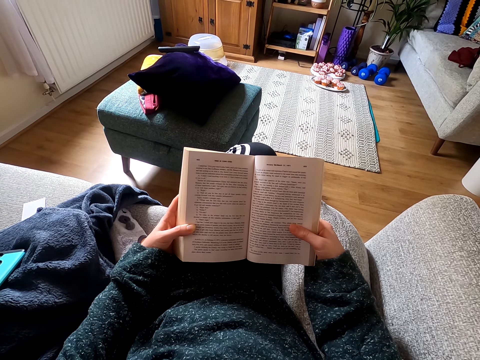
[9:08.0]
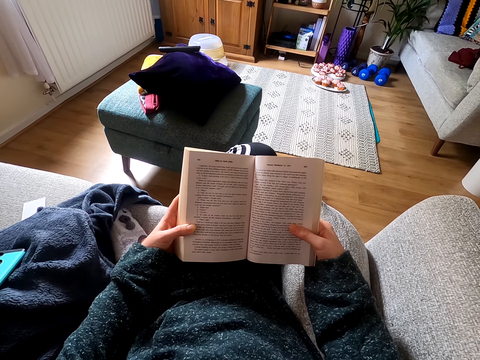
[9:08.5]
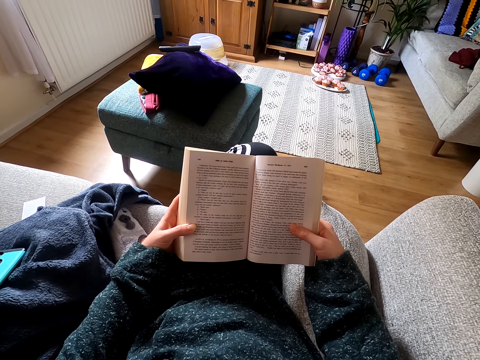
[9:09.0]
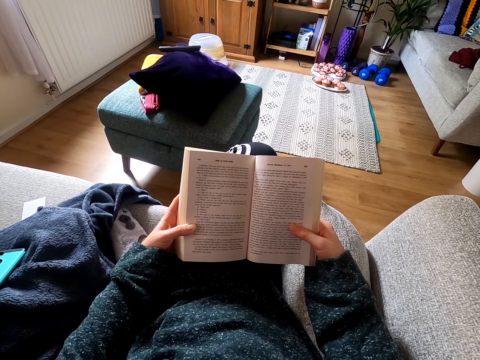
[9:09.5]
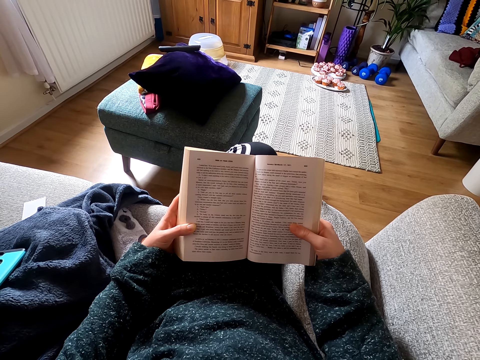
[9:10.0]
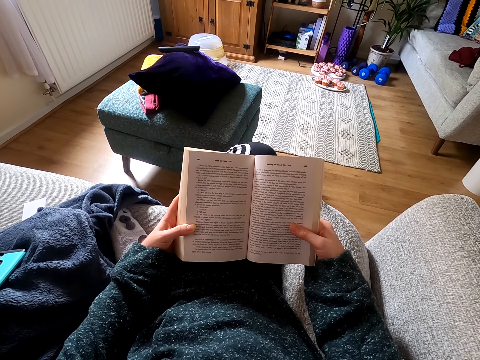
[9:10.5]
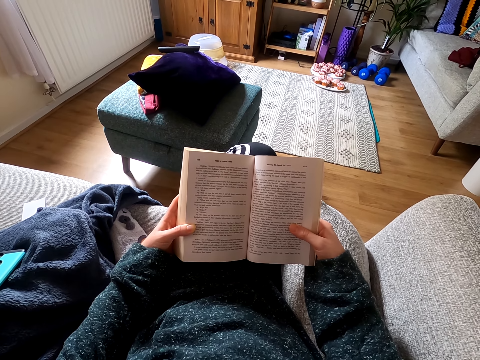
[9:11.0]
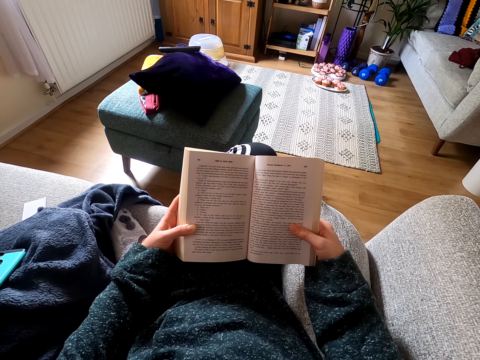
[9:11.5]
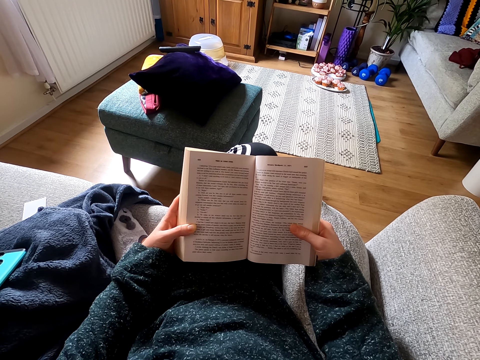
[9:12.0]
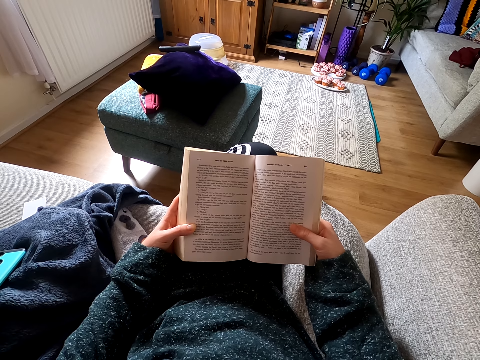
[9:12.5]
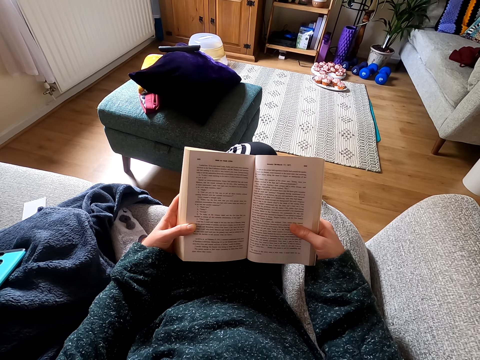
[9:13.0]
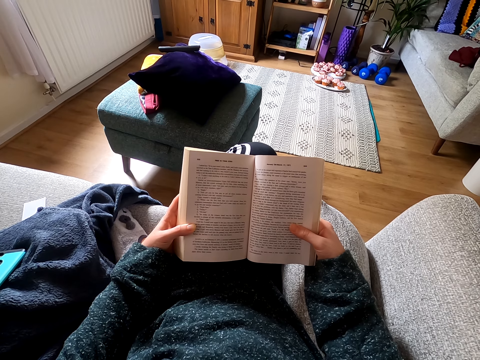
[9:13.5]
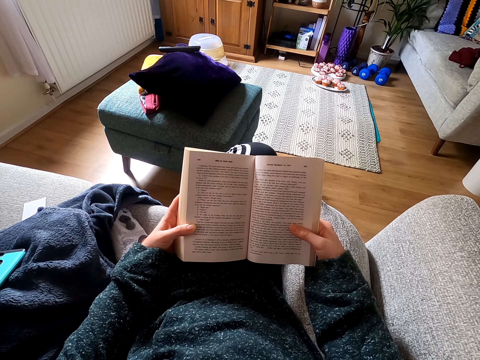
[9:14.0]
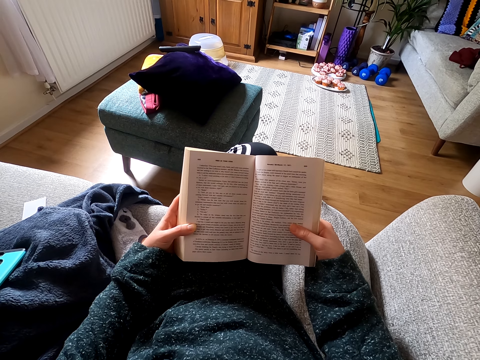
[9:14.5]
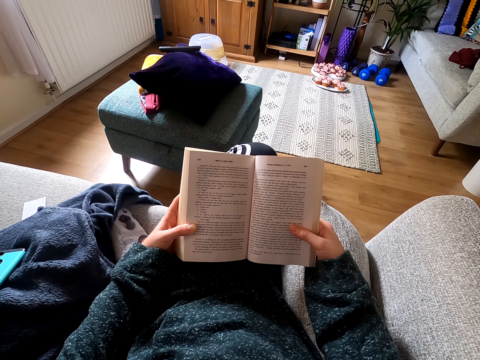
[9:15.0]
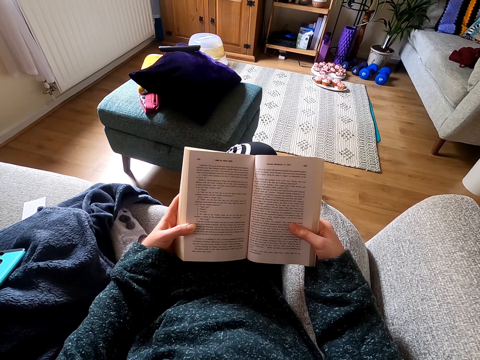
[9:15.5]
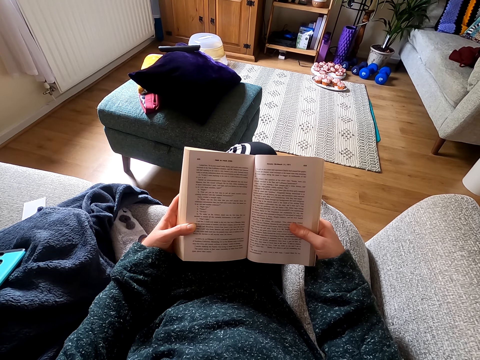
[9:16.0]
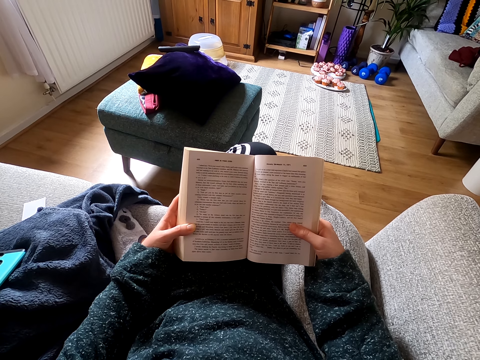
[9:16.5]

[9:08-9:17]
The camera wearer reads the novel. They read the novel again.

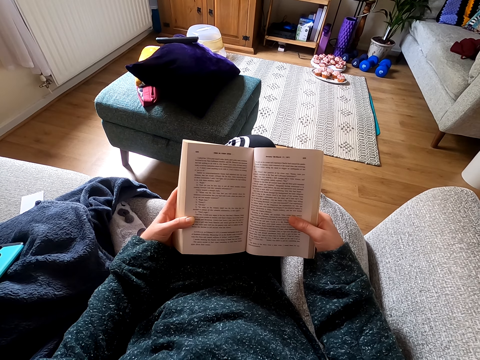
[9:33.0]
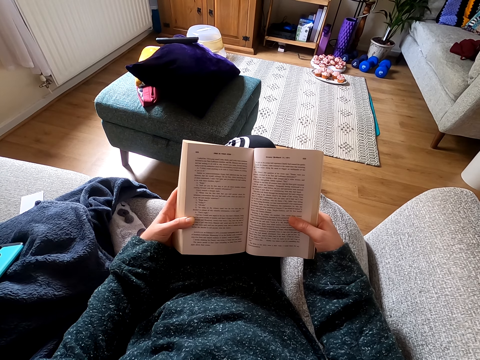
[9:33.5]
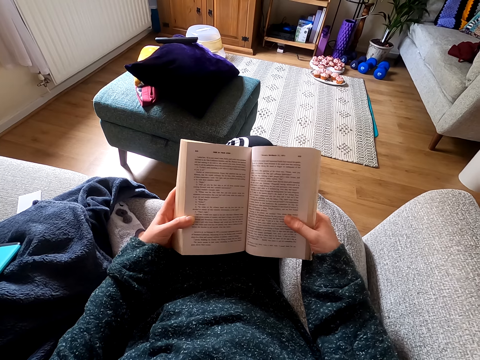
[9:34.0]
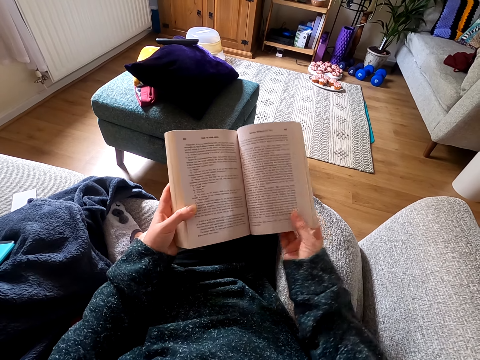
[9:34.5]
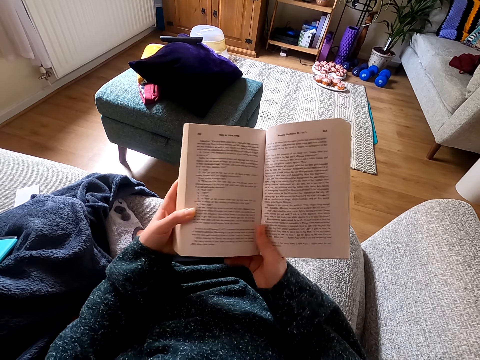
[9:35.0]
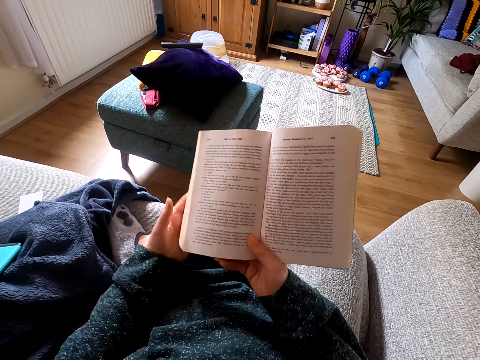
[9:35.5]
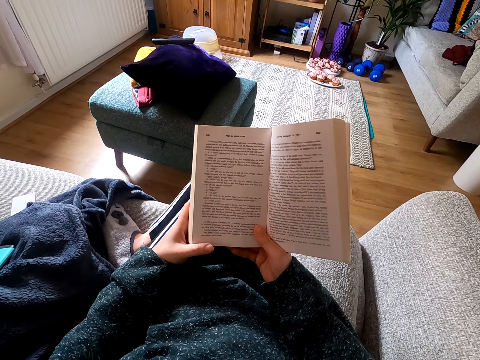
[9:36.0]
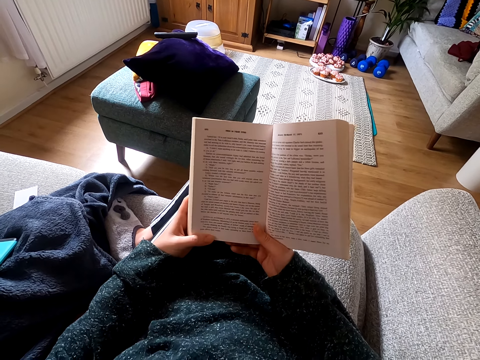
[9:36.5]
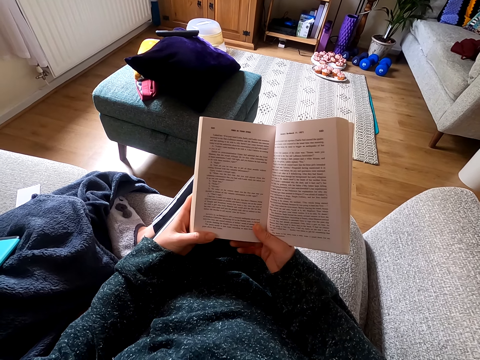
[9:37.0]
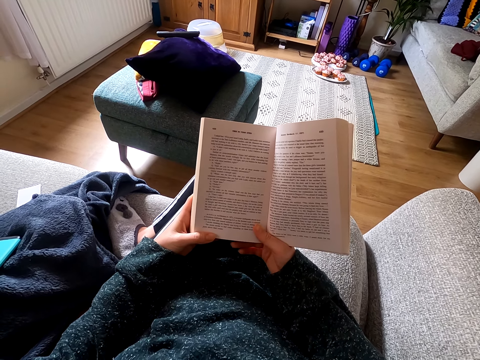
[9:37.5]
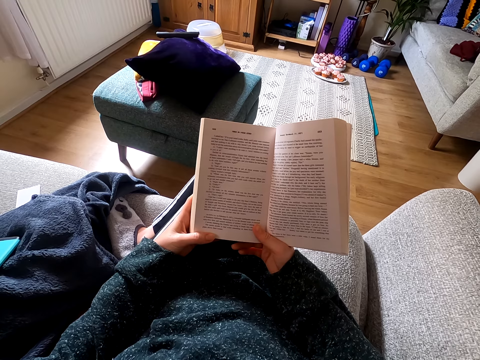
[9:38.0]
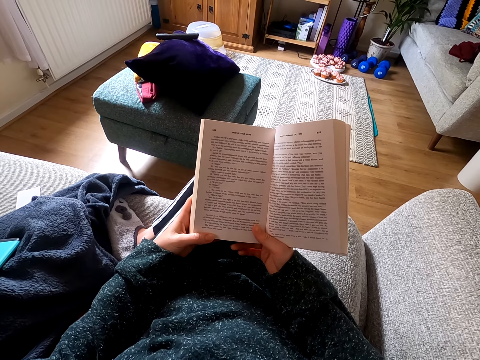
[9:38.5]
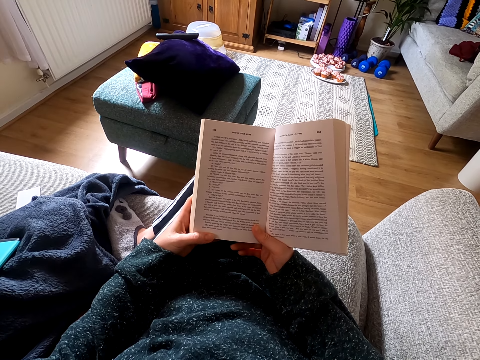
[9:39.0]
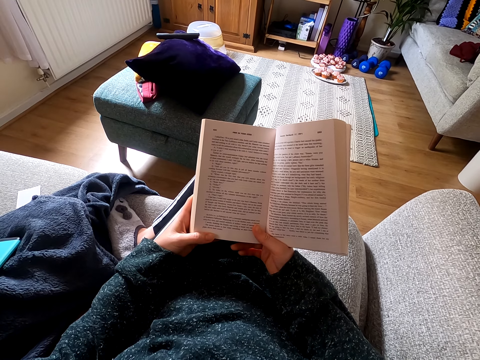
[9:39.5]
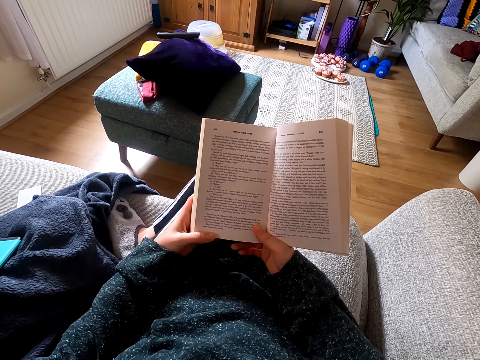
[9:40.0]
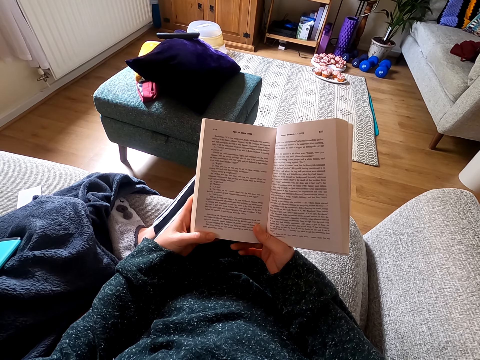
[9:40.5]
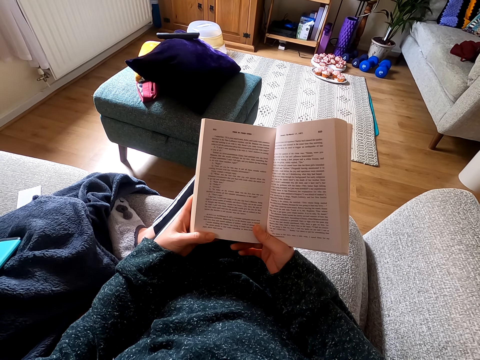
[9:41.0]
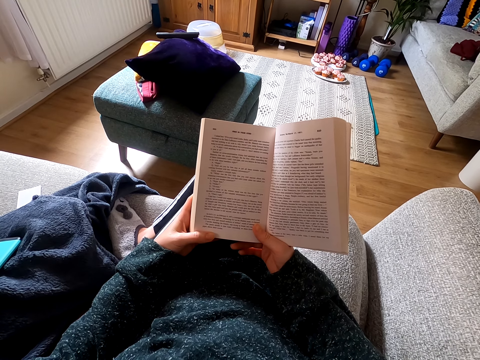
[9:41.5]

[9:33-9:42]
The camera wearer reads the novel. They lift the book. They hold the novel well. They read the novel.

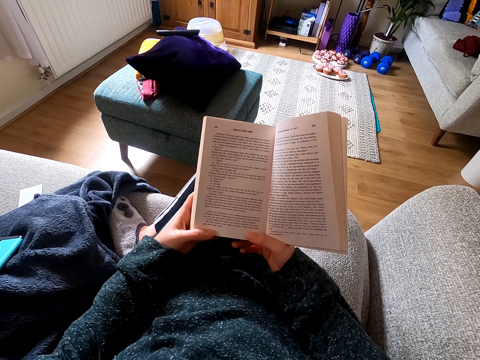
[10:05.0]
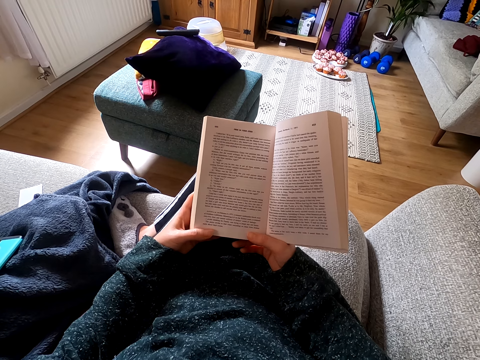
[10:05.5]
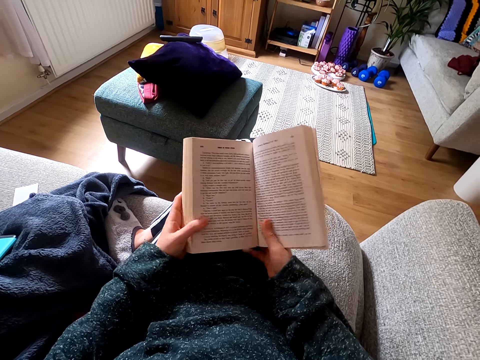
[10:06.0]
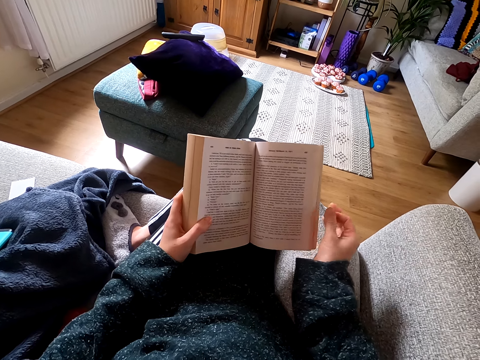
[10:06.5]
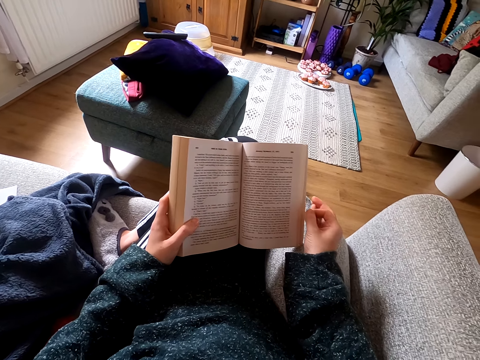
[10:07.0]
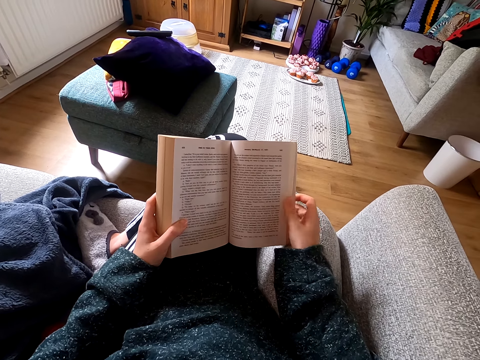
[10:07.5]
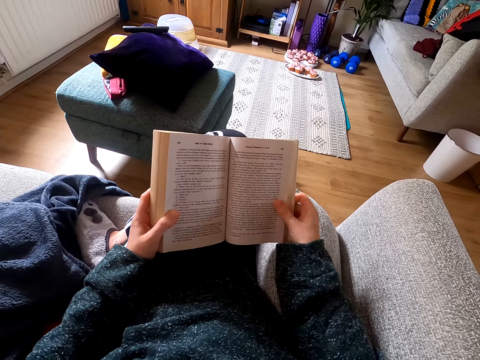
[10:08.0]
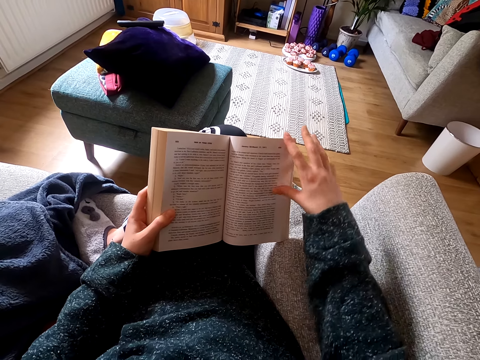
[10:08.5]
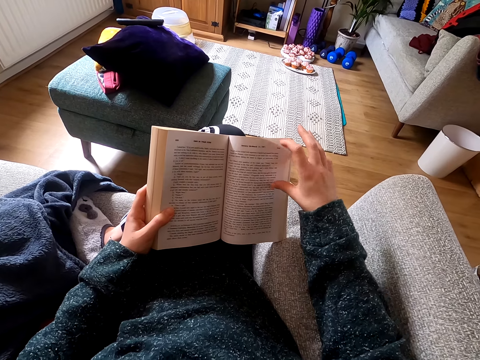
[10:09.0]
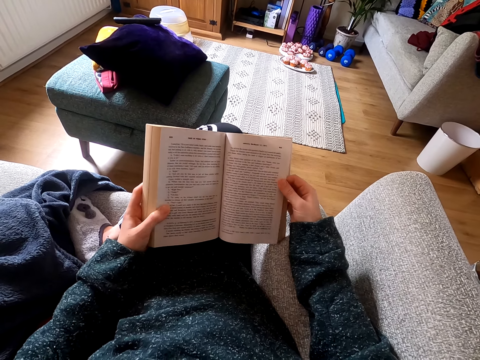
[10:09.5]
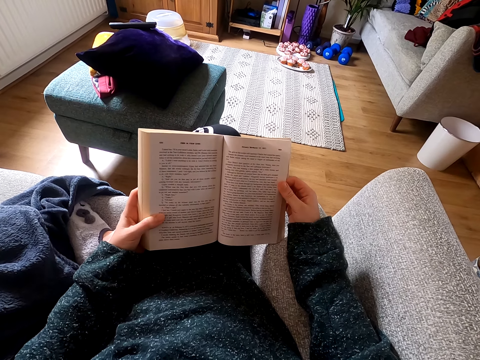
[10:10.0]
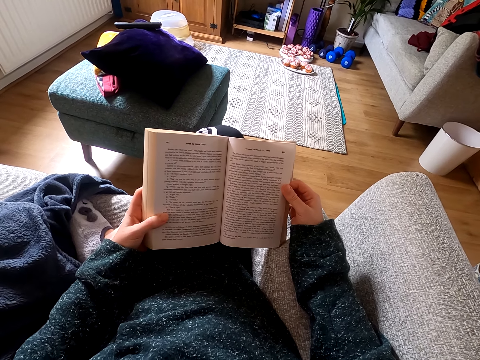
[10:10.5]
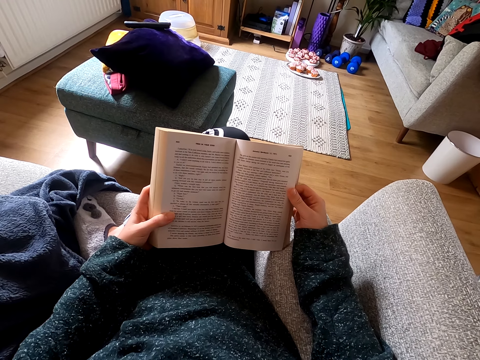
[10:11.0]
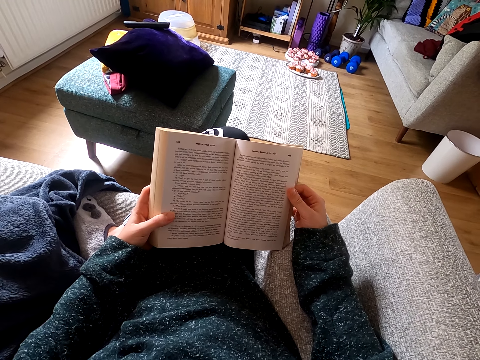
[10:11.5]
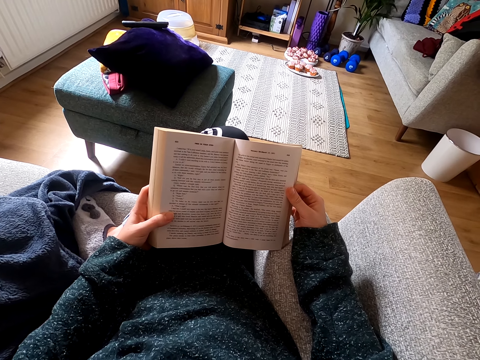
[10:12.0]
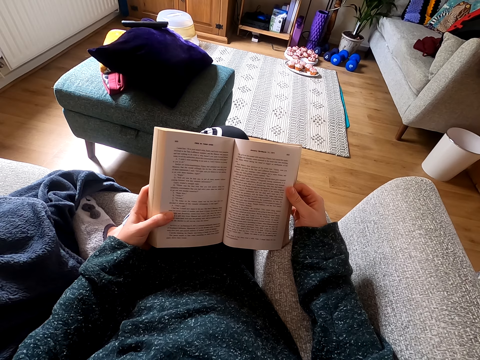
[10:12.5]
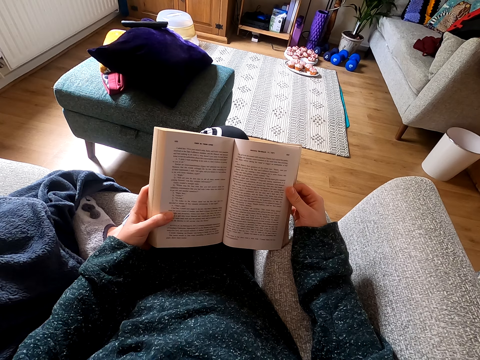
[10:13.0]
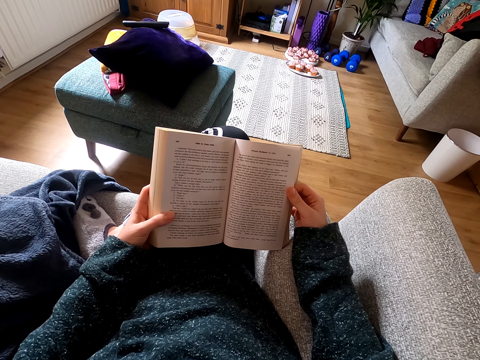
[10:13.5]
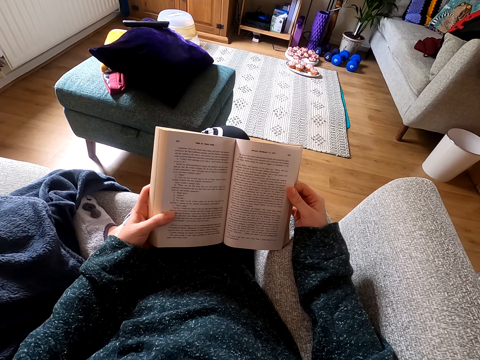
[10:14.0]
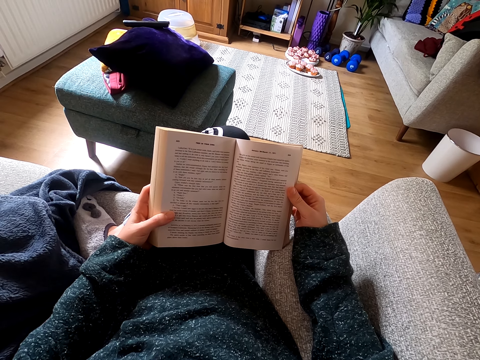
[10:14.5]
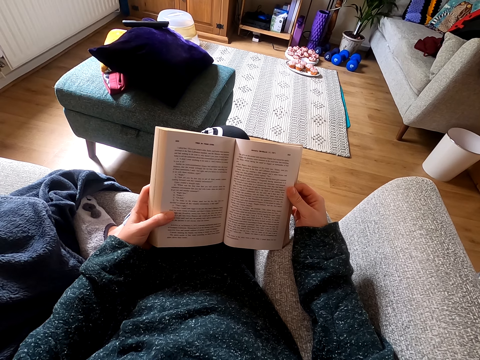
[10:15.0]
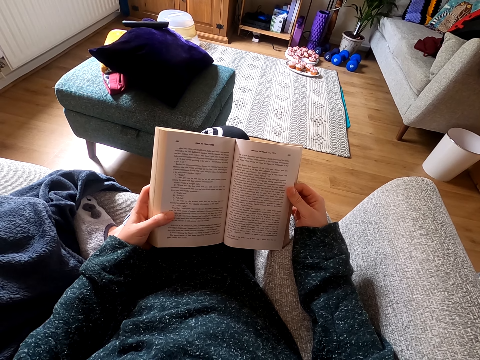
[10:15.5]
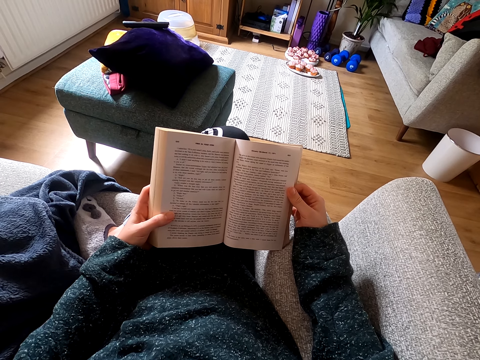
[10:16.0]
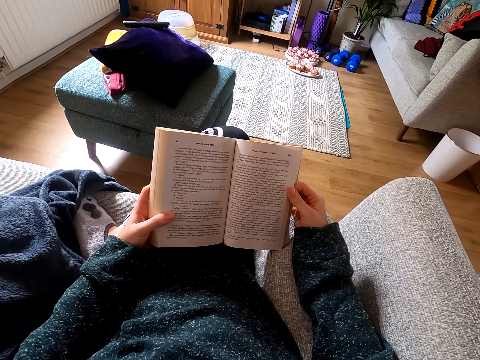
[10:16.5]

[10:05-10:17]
The camera wearer removes one hand from the novel. They hold the novel with both hands. They put hands between the novel pages. They read the novel.
